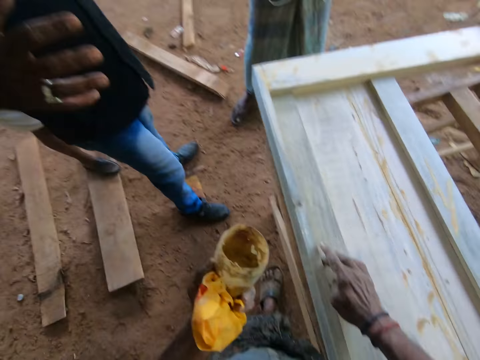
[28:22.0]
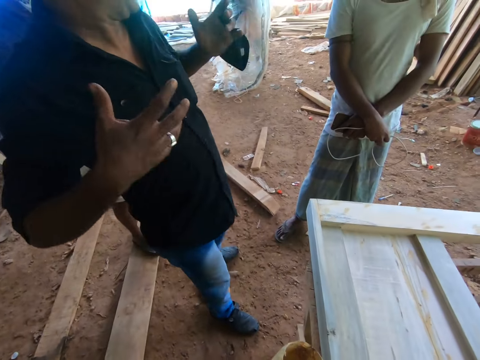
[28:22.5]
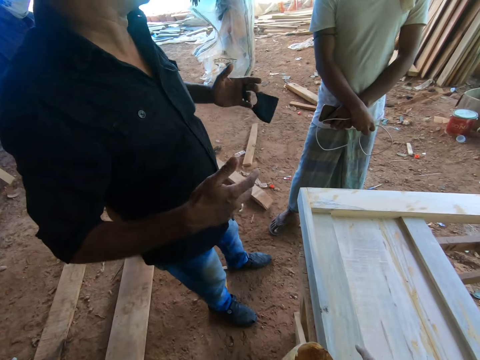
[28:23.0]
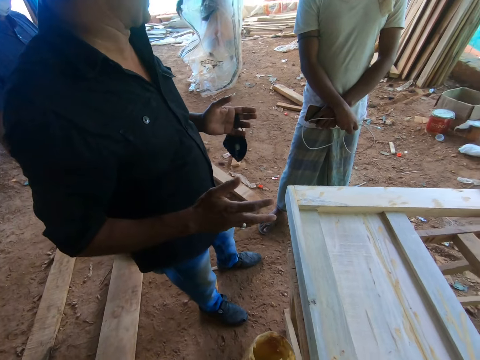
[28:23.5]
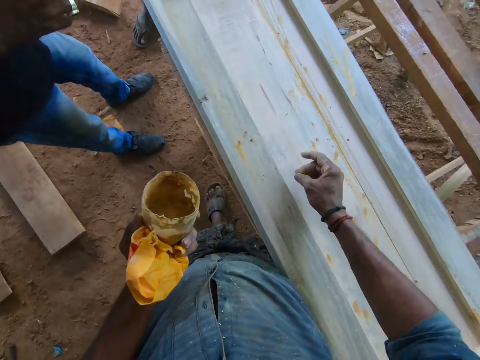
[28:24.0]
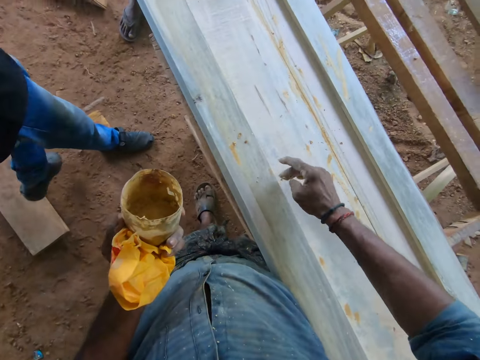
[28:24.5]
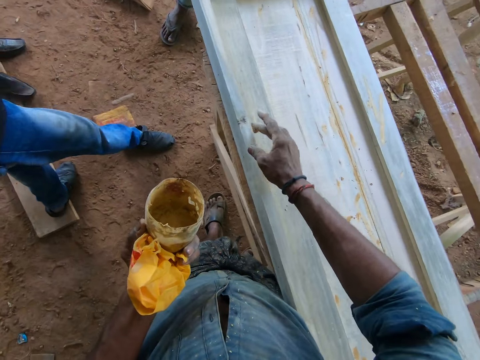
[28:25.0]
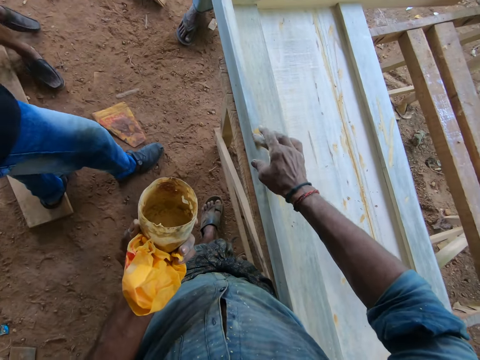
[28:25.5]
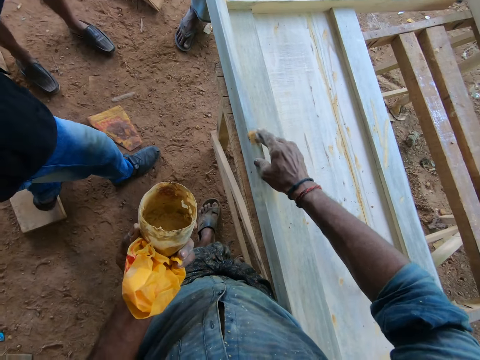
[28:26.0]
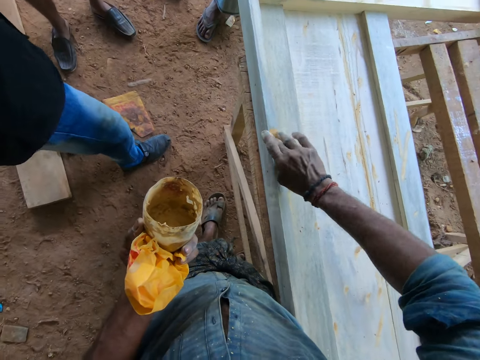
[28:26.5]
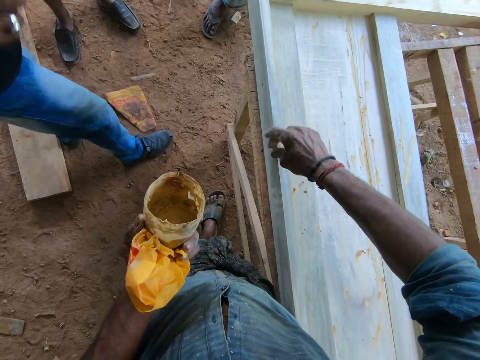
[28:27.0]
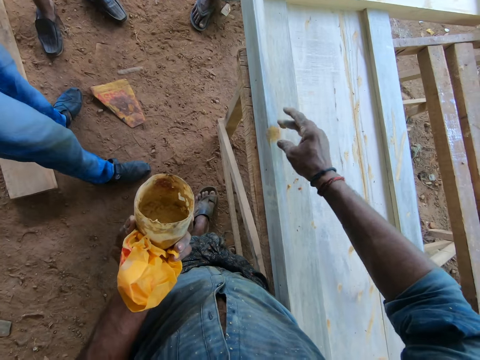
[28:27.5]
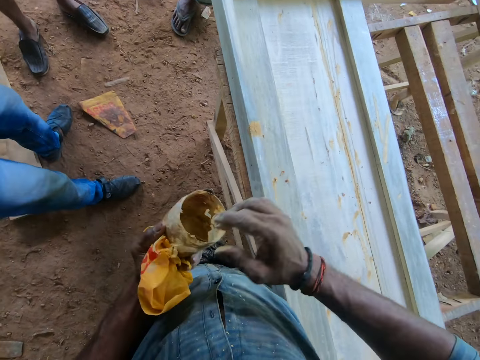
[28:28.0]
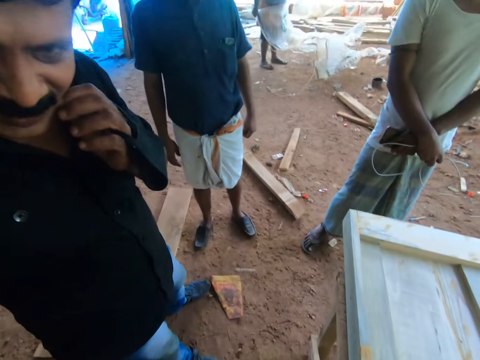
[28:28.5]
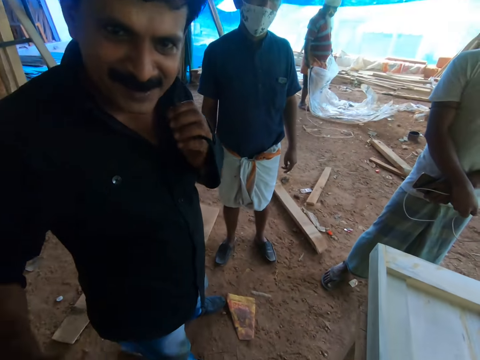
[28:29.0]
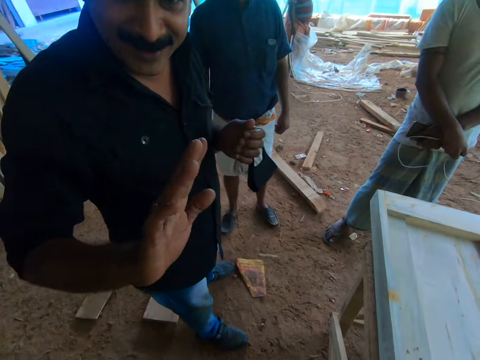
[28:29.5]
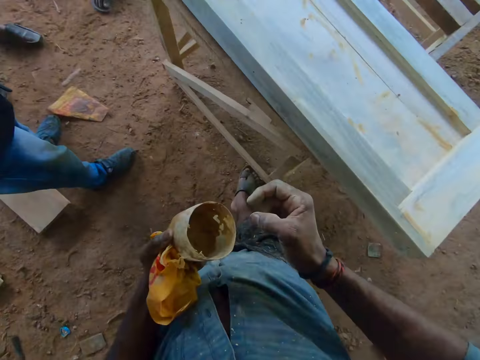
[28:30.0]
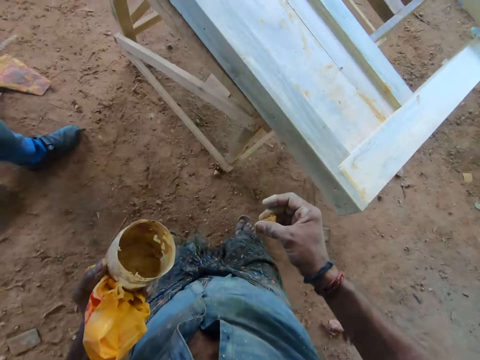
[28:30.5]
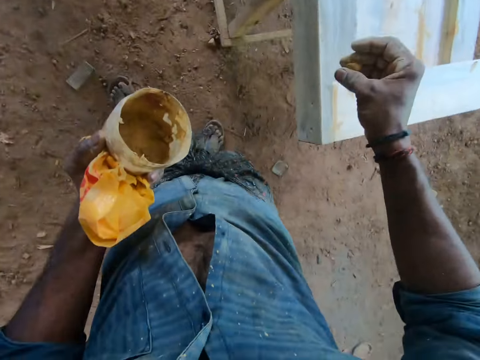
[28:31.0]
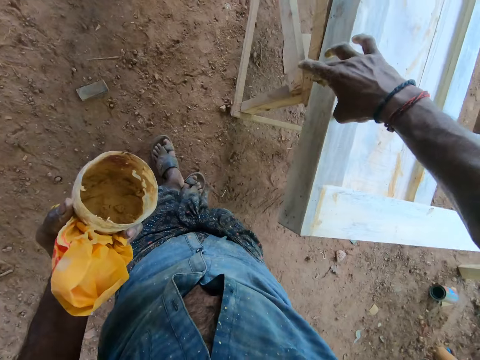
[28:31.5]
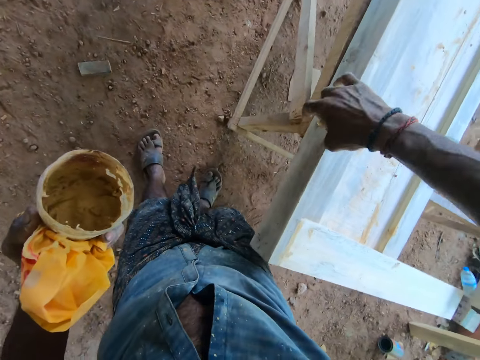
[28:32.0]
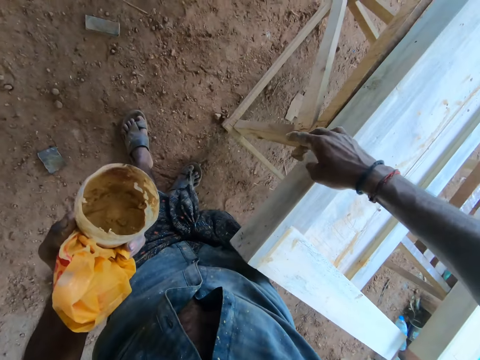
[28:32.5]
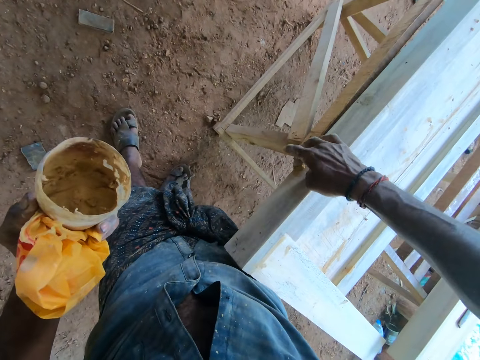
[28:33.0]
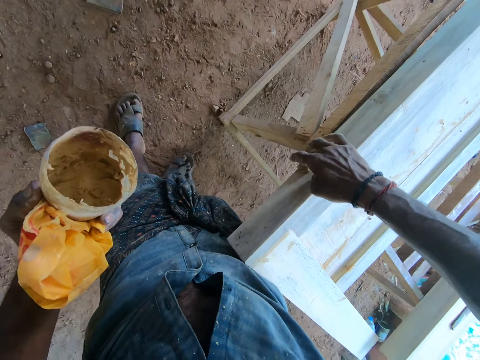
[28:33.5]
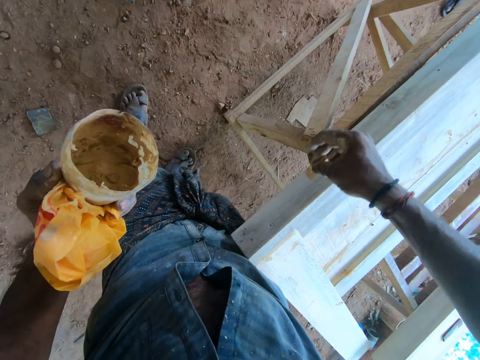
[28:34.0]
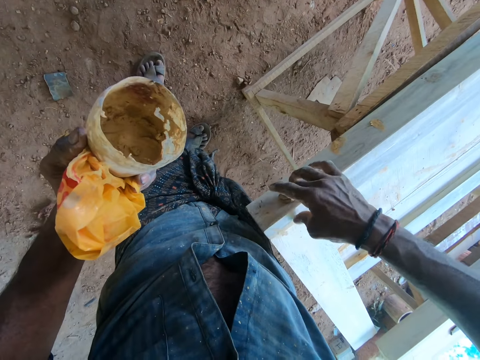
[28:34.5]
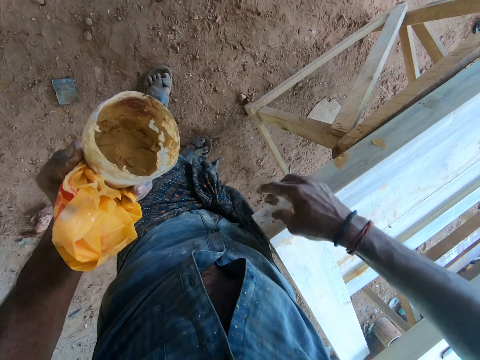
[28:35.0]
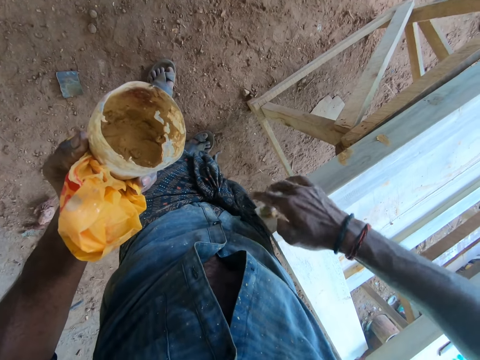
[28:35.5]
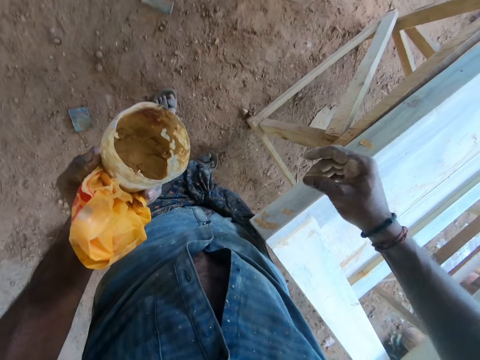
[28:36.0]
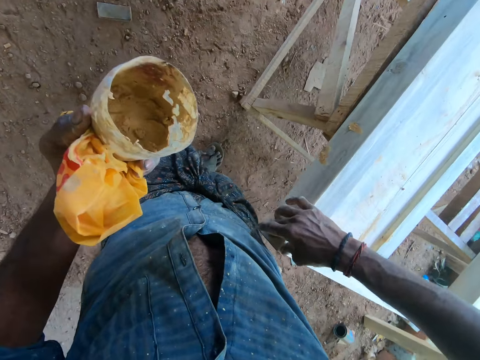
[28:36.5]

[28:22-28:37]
The camera wearer converses with a person. He applies something on timber. He takes gum from the container of gum with his right hand. He puts the gum in his right hand on the piece of furniture.

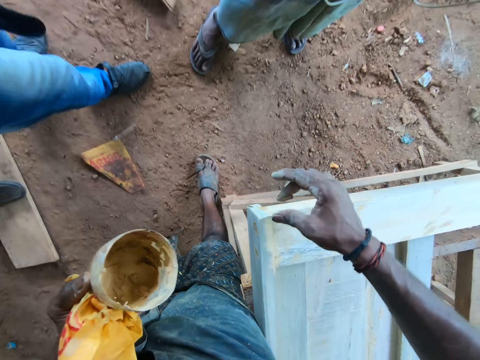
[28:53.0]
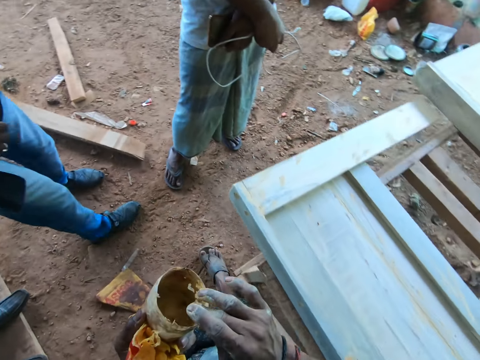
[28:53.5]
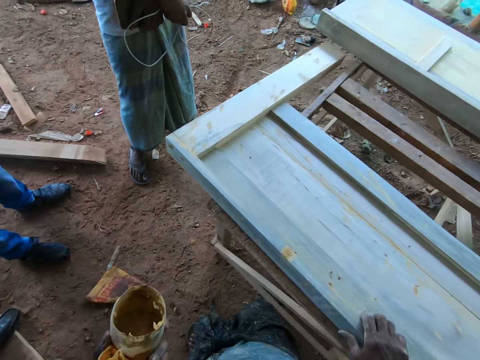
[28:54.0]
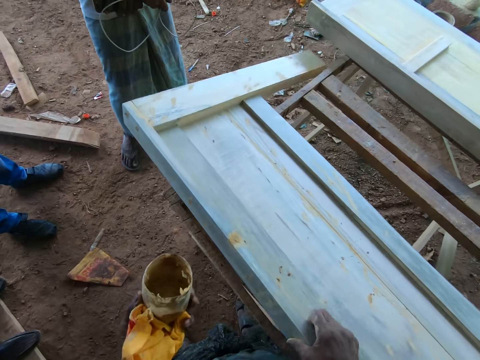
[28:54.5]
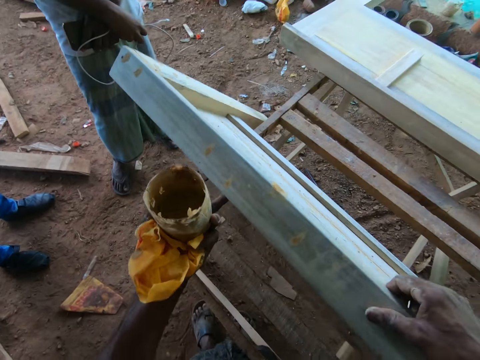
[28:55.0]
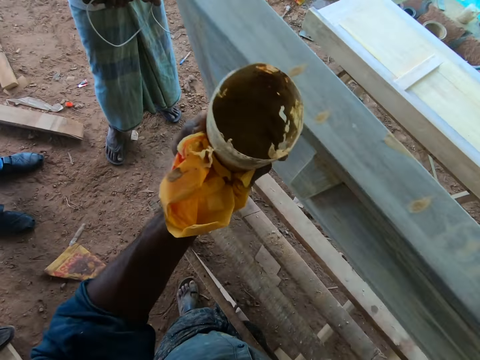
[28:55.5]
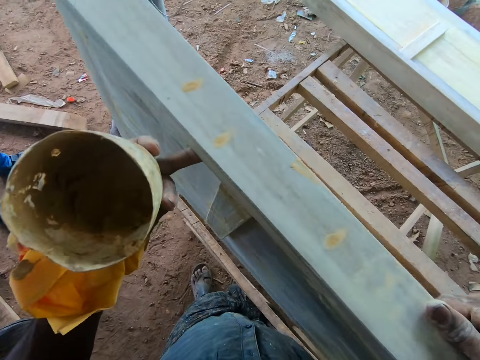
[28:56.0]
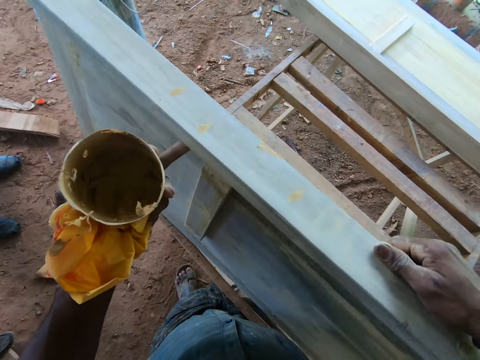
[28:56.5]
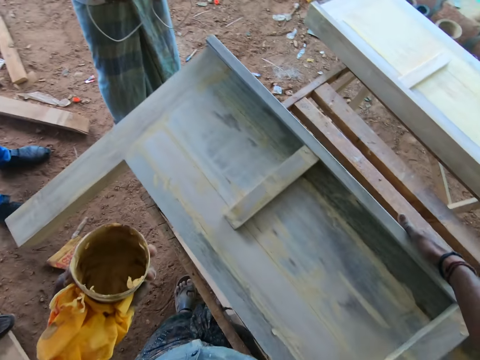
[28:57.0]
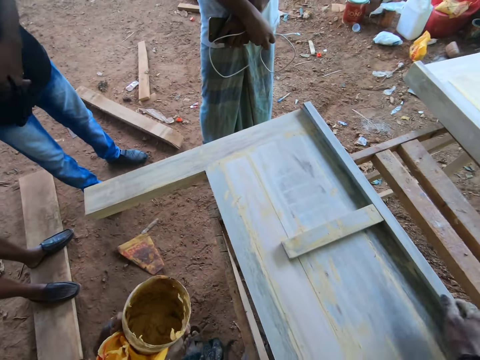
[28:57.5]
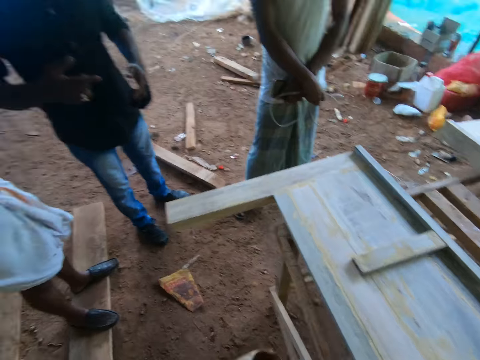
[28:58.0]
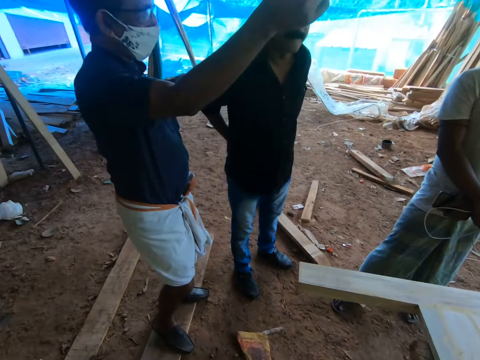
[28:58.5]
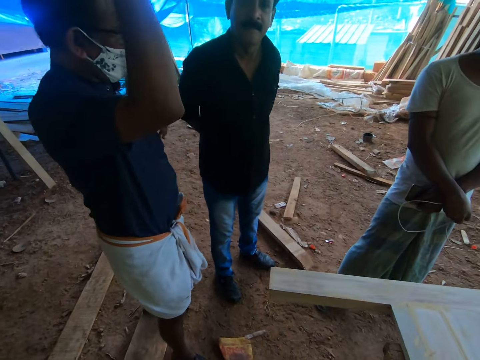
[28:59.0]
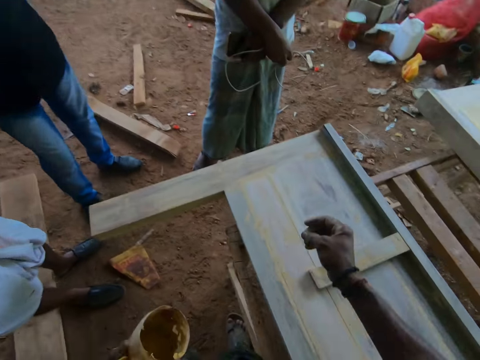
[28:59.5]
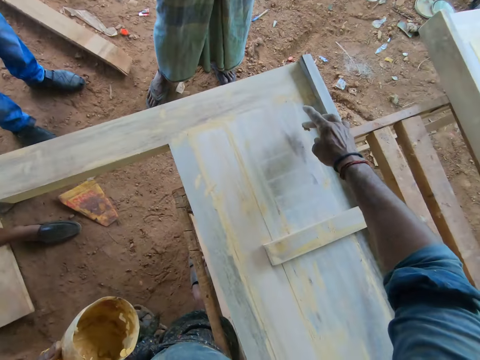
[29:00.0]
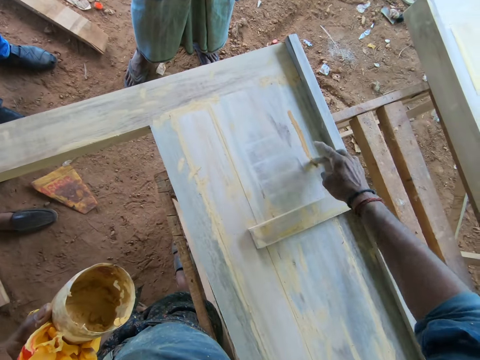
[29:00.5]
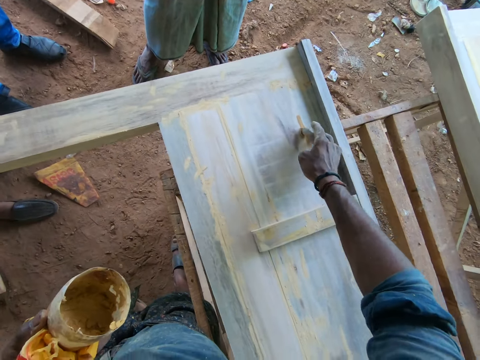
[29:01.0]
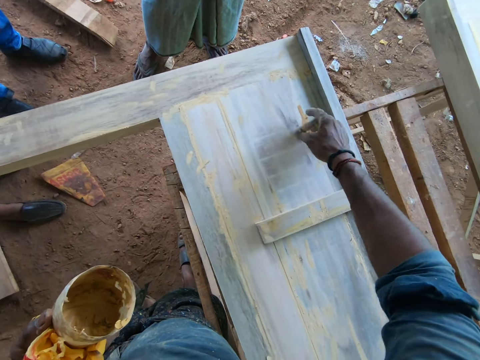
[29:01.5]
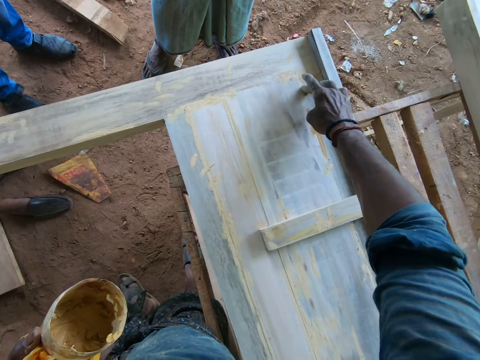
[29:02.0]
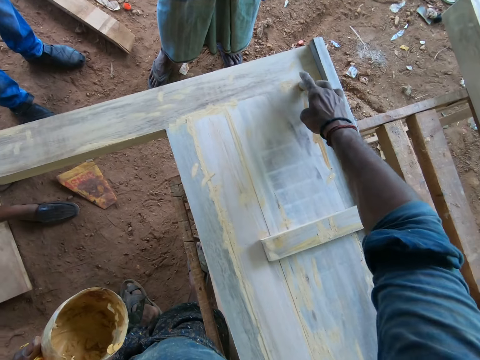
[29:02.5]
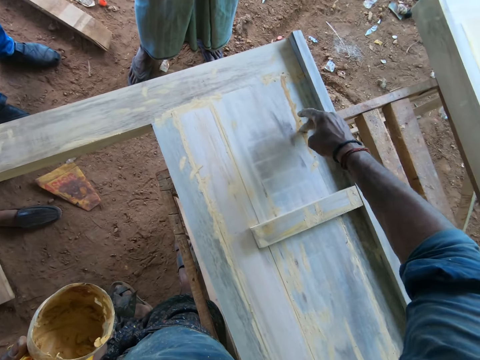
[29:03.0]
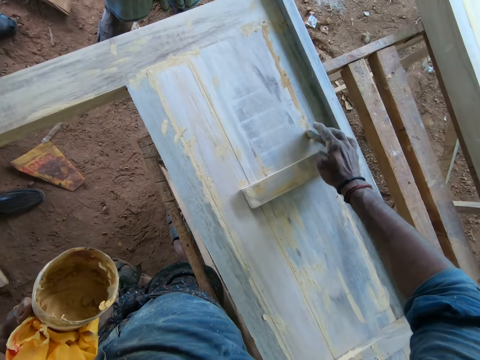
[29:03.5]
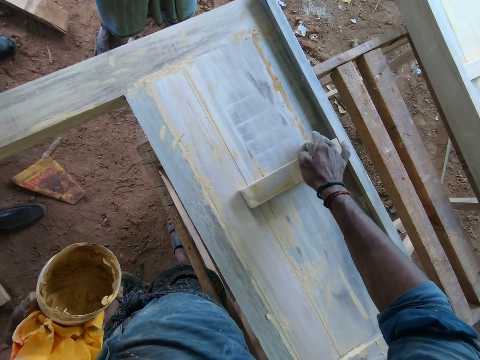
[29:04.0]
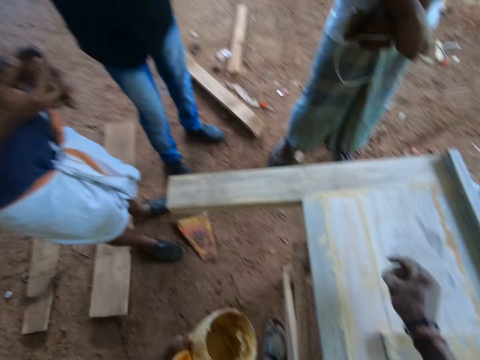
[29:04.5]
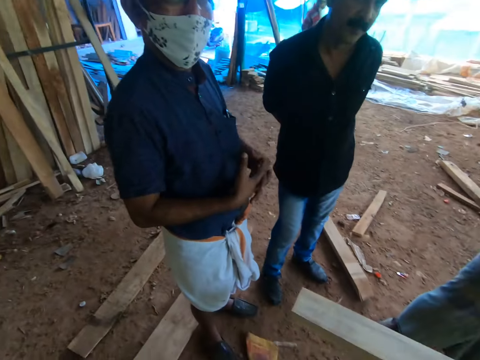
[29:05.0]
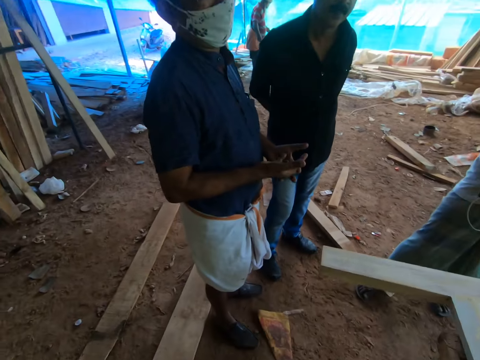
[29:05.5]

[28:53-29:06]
The camera wearer puts his hands in a container. He flips the piece of furniture or timber on the furniture frame with his hands. He moves the timber. He takes gum from the container of gum with his right hand. He puts his hand in the container. He puts the gum in his right hand on the piece of furniture.
